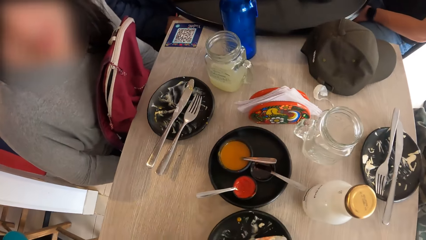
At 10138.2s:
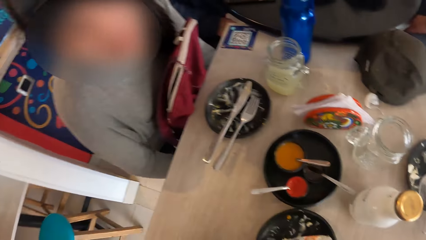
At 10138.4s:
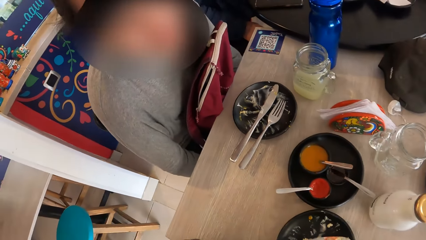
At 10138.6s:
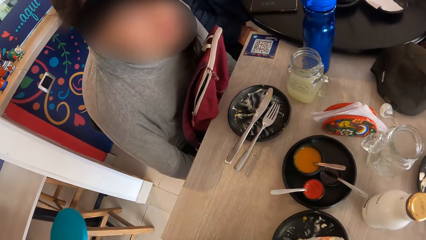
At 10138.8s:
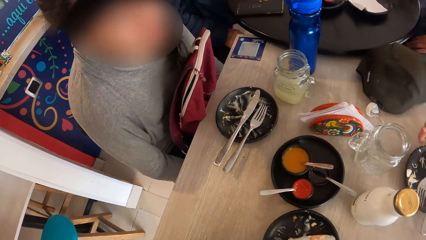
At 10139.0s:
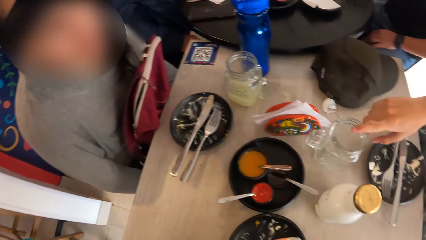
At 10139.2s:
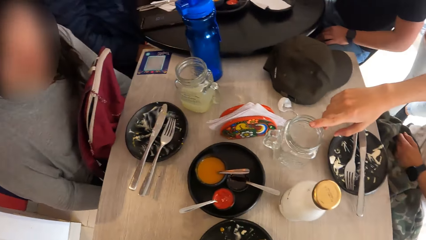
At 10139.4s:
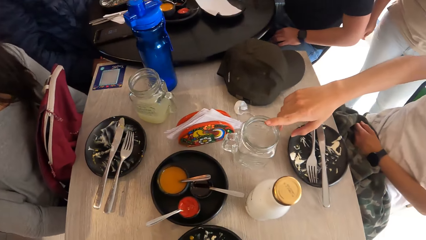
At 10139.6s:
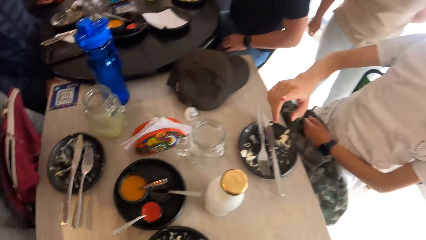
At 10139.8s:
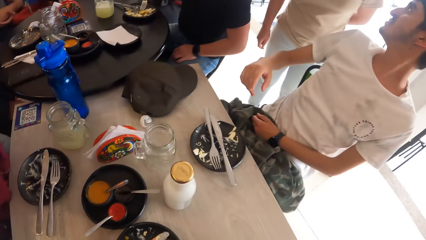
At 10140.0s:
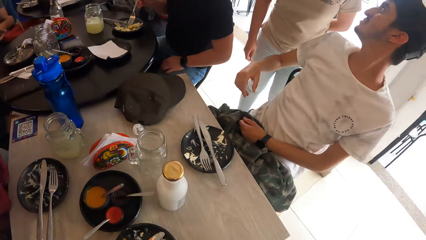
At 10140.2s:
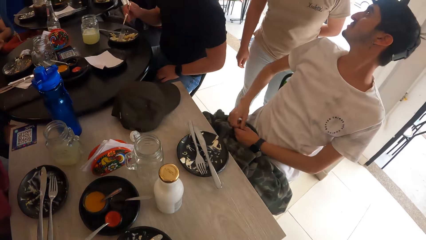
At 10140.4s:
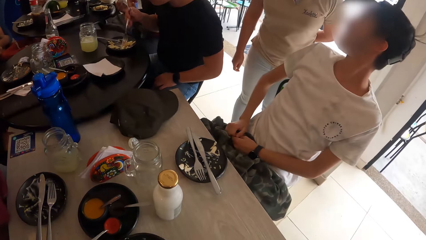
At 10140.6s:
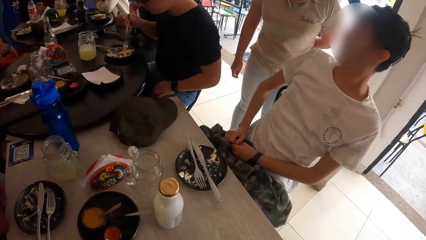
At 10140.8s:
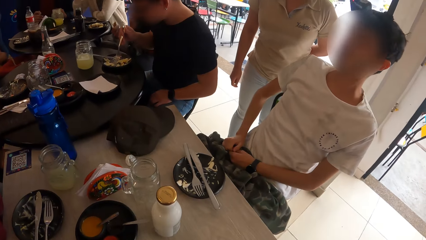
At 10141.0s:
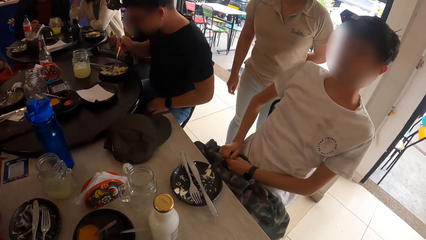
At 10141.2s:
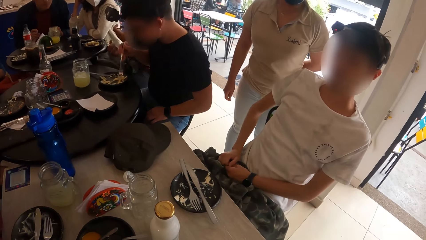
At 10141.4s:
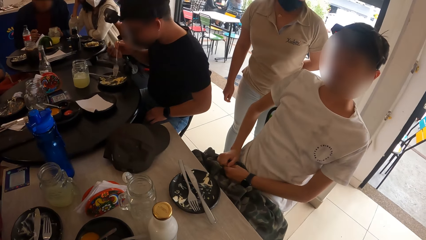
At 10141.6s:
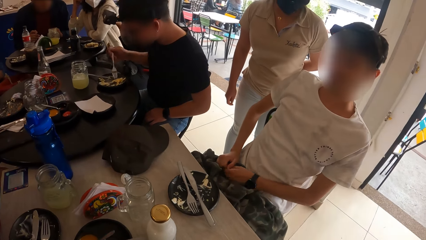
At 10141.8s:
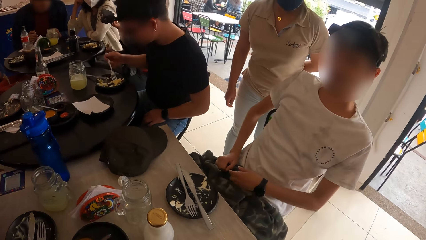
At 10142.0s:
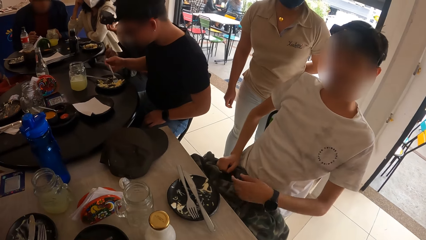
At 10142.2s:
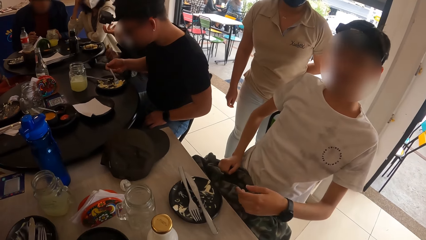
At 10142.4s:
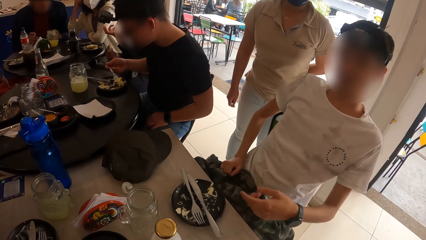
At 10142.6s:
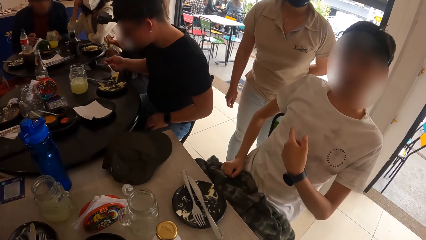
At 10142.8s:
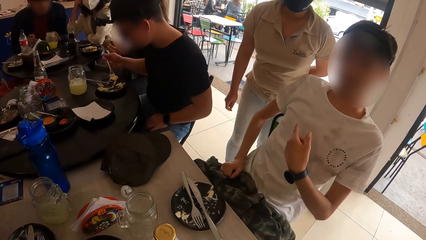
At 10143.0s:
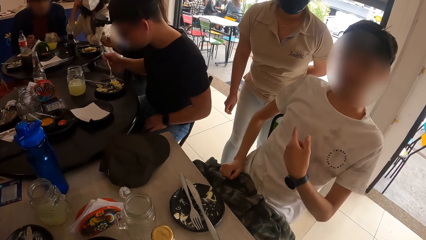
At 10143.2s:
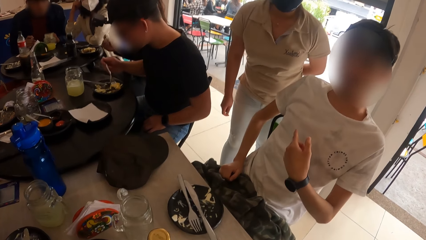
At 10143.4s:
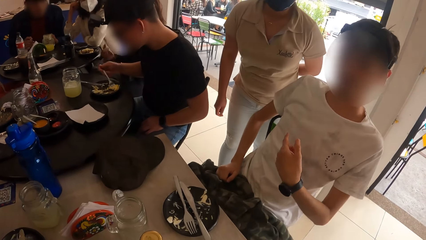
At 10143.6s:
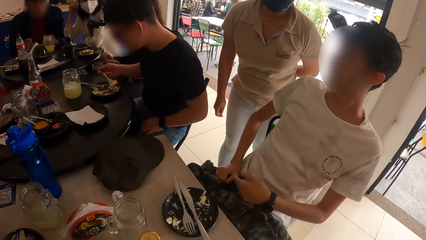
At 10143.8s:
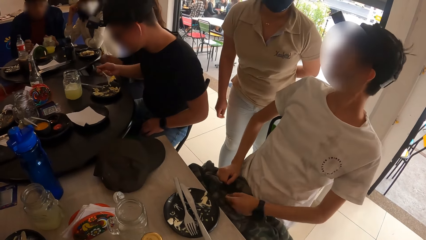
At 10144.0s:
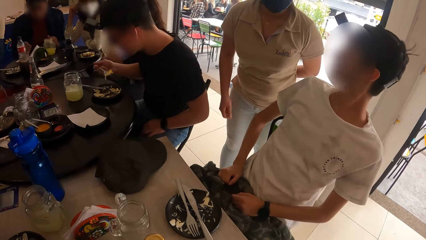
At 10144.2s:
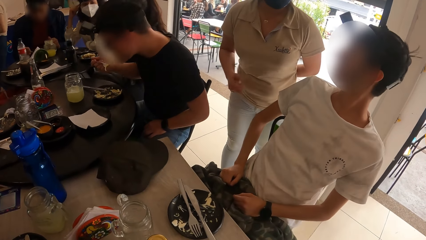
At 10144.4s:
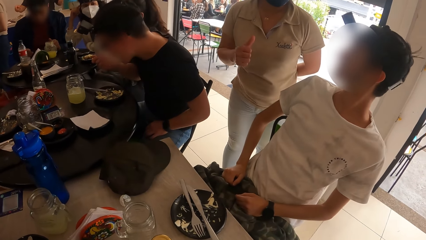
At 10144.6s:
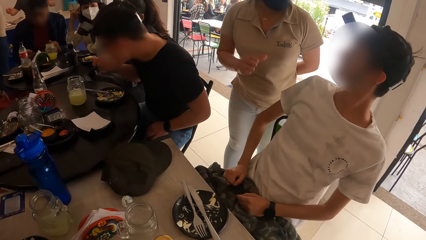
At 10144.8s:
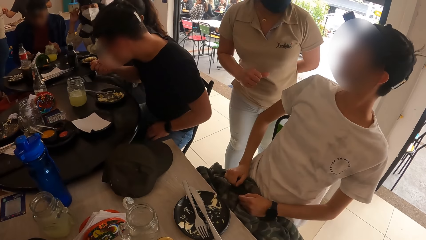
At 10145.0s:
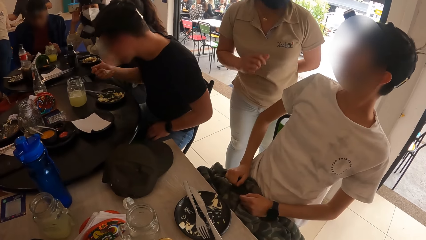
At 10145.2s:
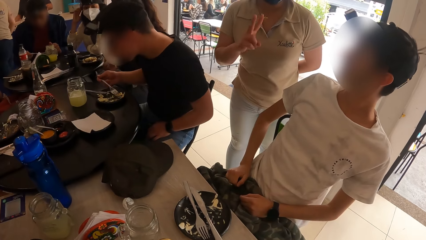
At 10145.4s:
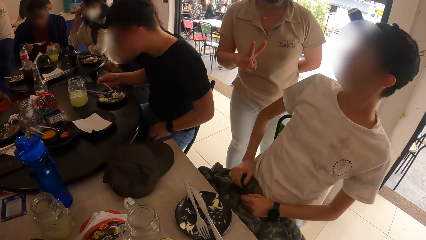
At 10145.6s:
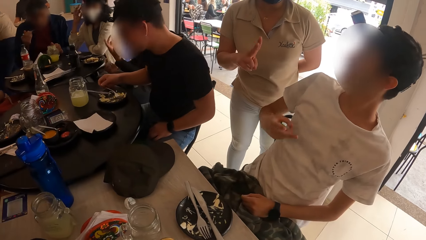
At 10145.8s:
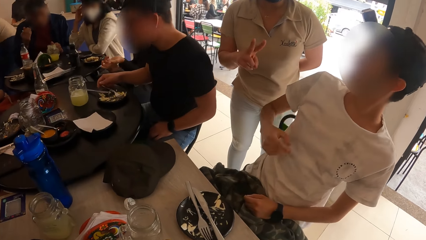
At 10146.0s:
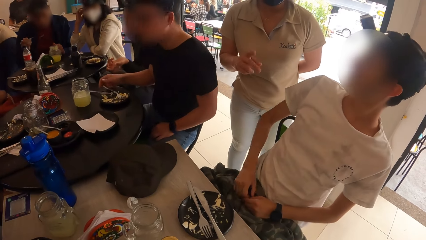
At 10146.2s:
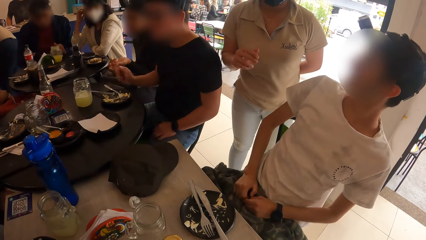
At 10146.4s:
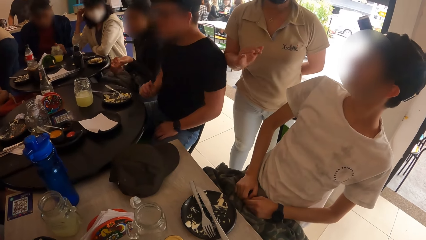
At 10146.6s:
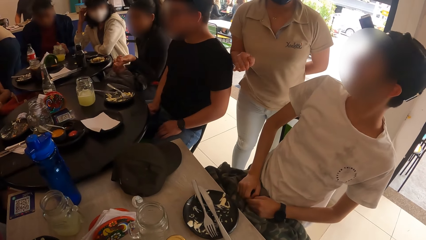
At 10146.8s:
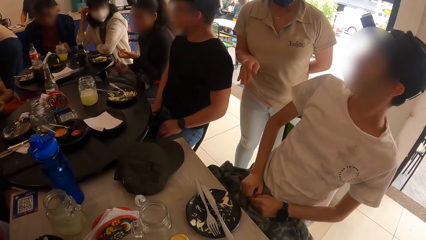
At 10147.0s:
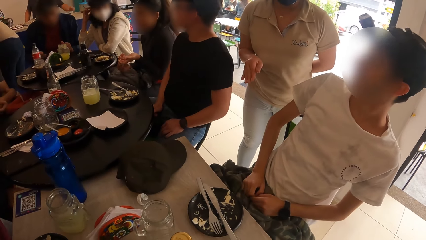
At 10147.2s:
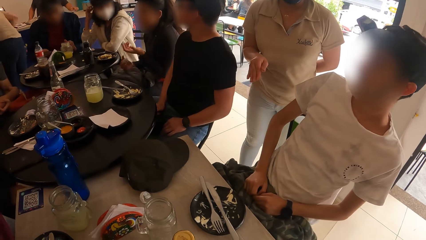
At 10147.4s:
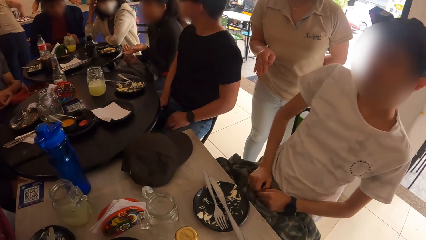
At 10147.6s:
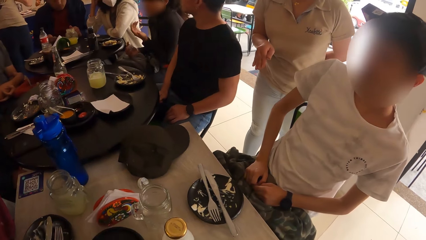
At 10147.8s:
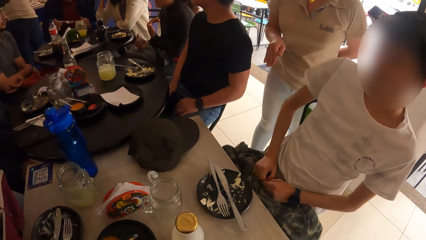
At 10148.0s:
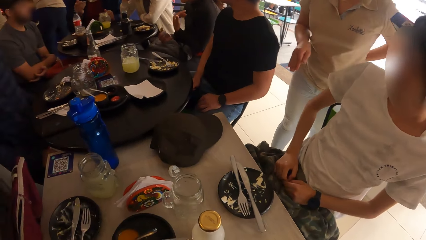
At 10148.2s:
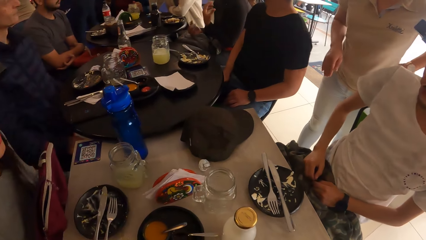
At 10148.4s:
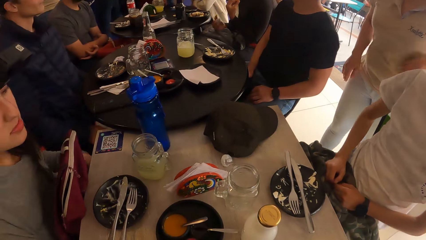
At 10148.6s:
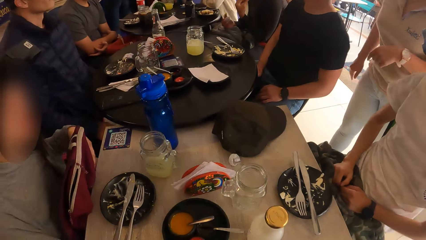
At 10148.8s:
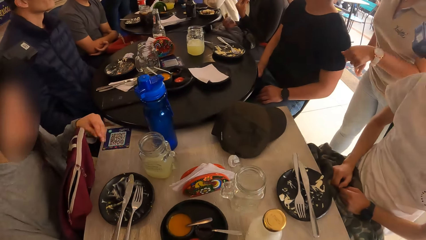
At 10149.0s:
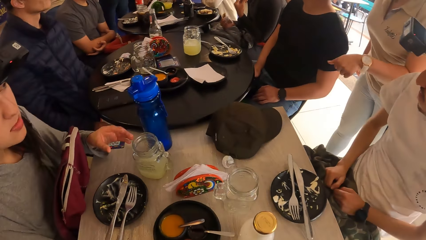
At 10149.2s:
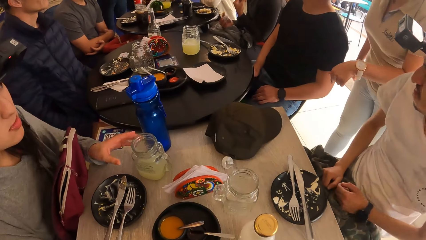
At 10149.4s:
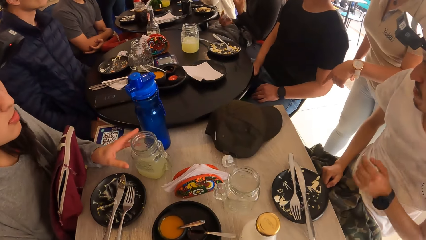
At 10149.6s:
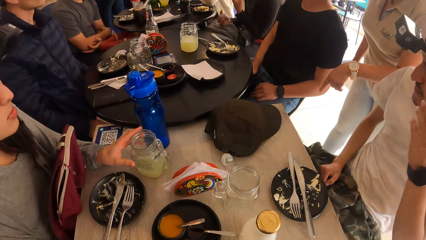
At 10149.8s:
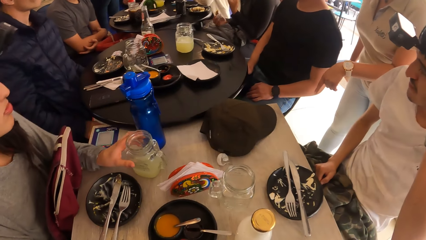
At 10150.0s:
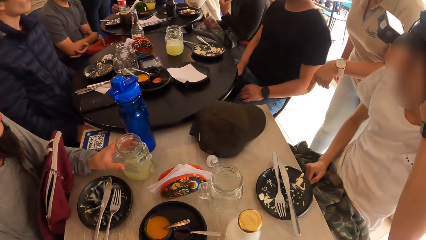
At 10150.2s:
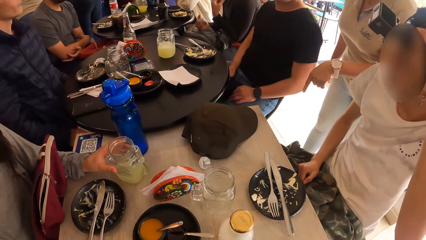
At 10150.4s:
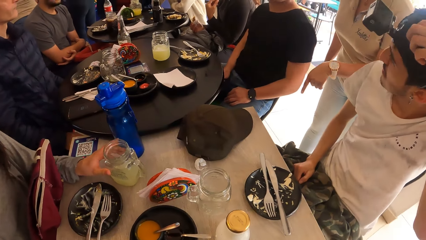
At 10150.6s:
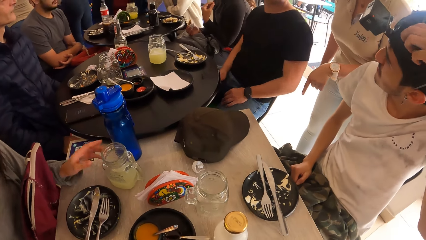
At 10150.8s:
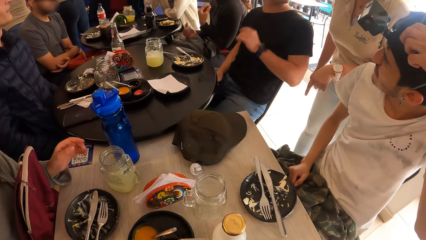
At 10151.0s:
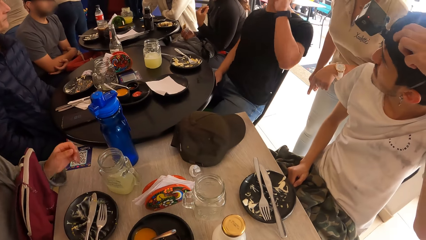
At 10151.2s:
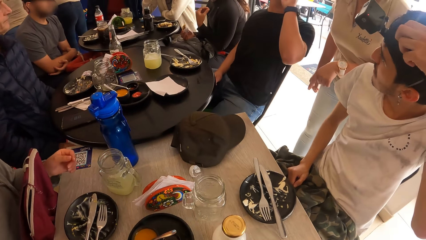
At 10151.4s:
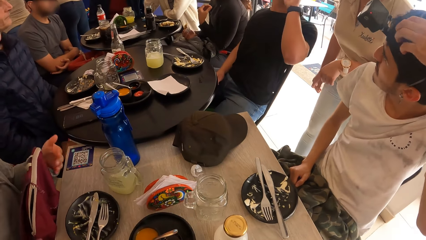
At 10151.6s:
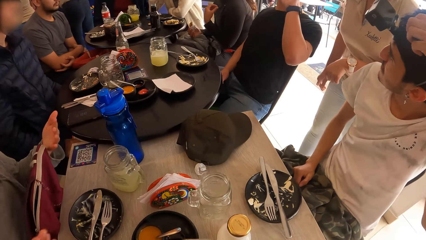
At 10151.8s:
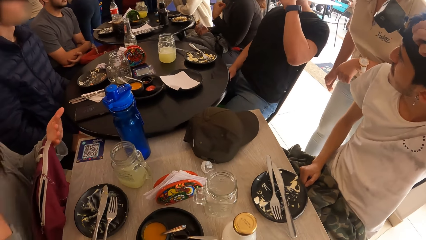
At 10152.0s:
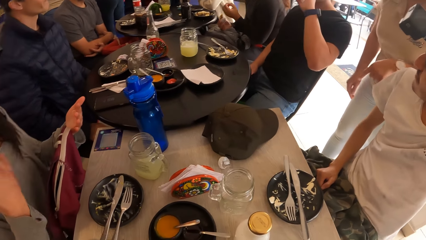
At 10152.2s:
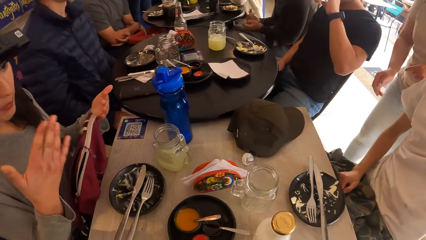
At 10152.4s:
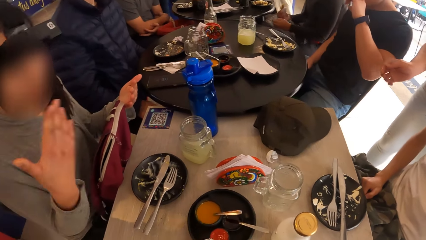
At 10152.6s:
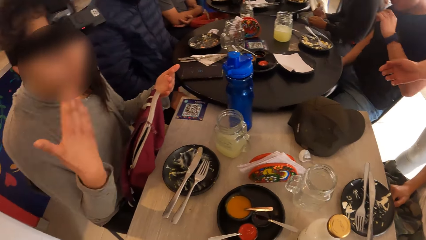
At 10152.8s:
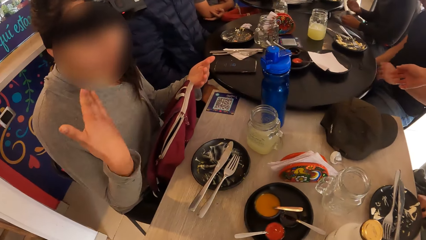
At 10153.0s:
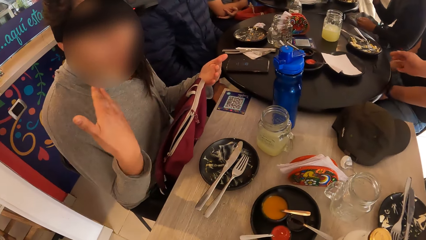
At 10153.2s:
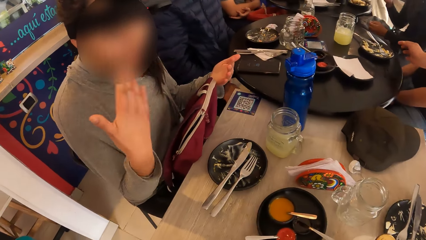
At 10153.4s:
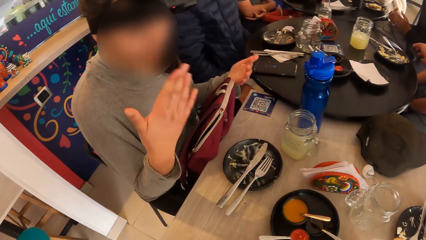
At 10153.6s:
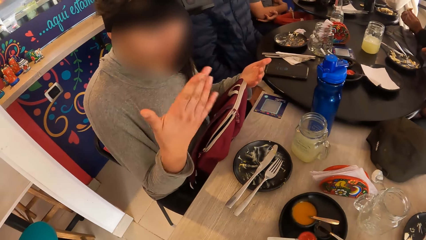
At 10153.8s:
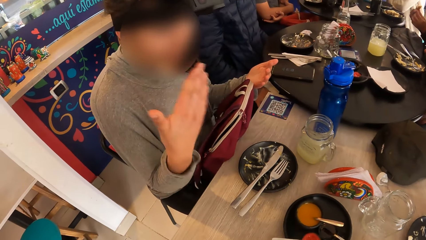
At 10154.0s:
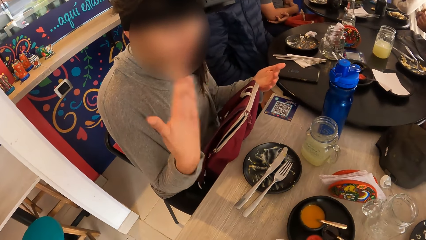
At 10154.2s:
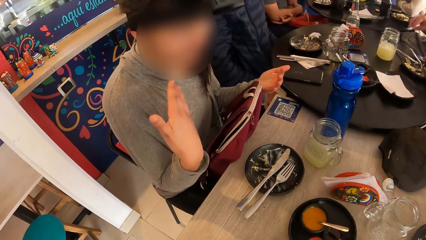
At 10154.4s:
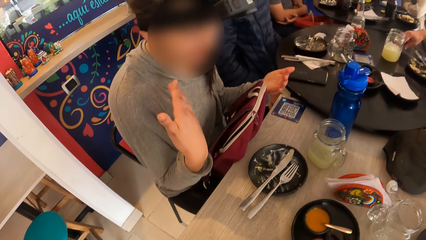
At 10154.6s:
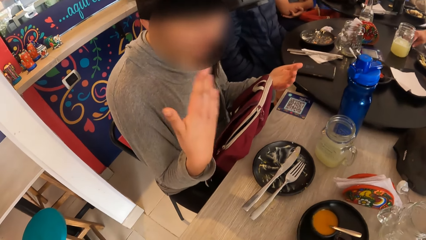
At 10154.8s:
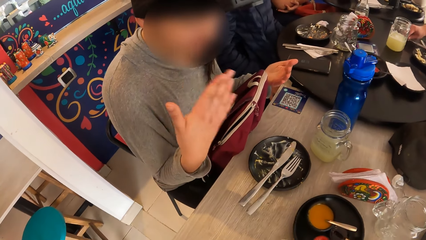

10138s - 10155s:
The man gesticulates with his right hand. The man gesticulates with his left hand. A waitress converses with the man. The waitress gesticulates with her right hand. The woman touches the jar of juice on the table. The man adjusts a camera on his head with his left hand. The woman gesticulates with her right hand.
